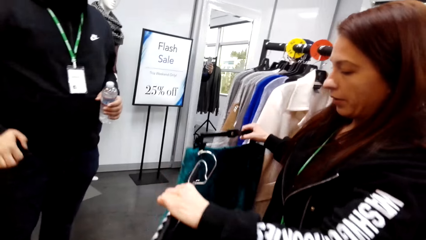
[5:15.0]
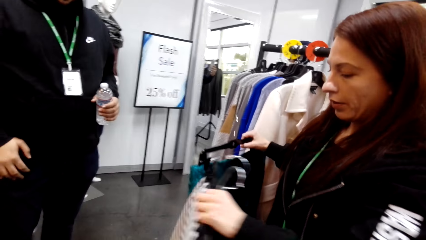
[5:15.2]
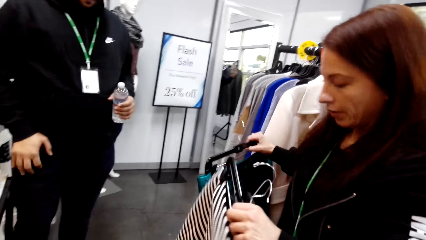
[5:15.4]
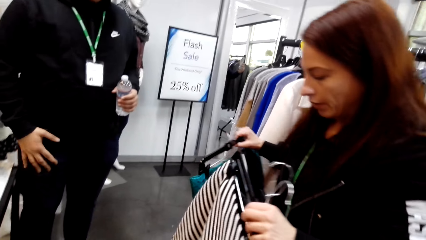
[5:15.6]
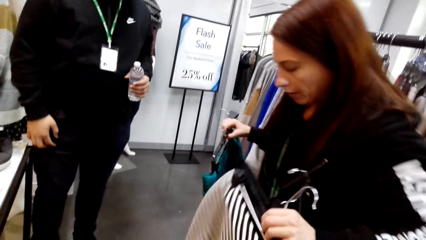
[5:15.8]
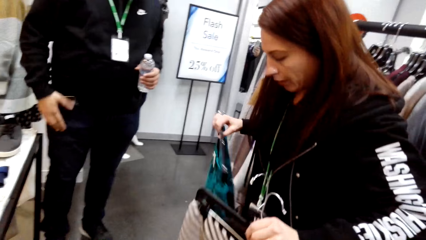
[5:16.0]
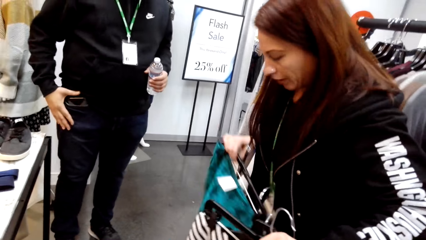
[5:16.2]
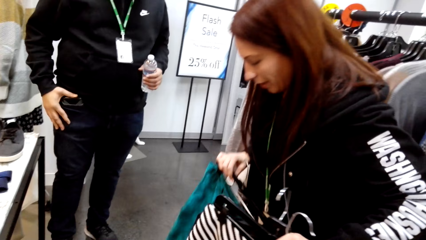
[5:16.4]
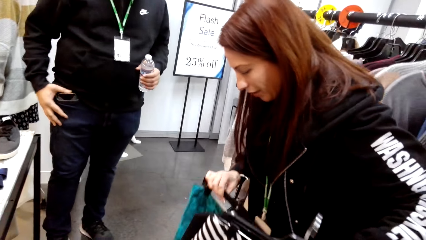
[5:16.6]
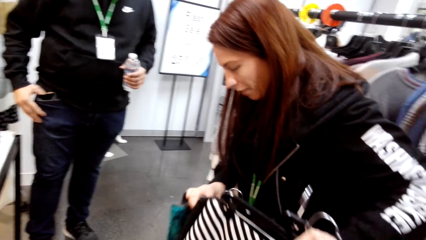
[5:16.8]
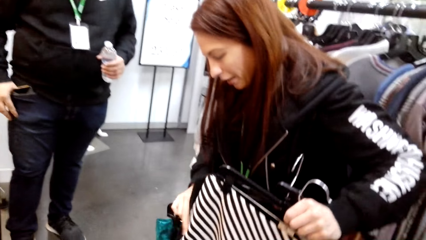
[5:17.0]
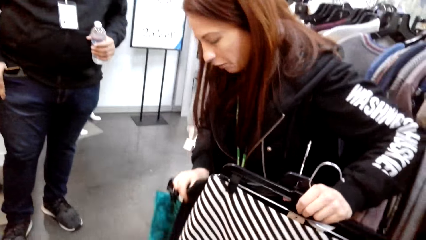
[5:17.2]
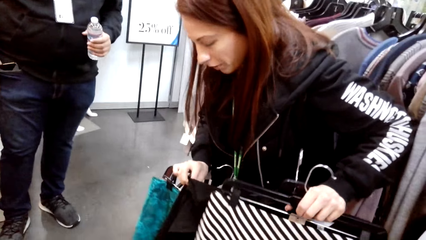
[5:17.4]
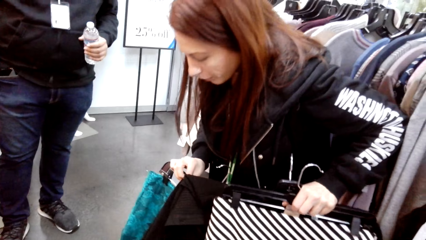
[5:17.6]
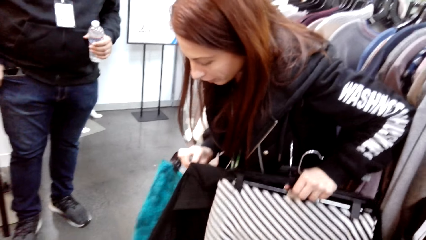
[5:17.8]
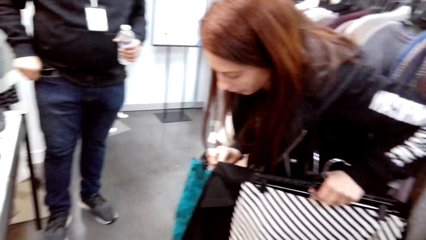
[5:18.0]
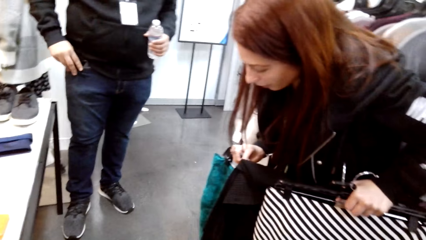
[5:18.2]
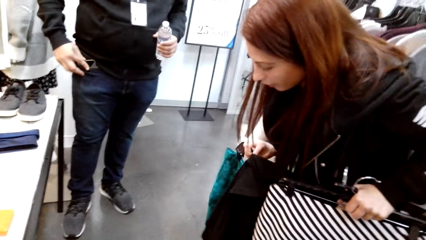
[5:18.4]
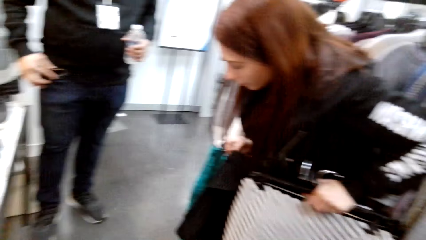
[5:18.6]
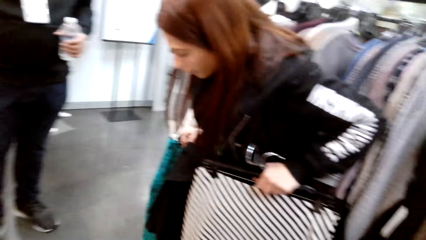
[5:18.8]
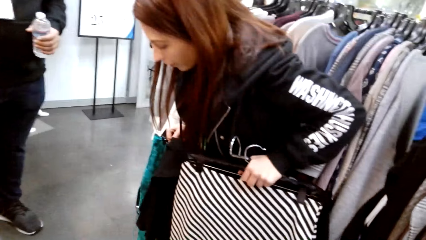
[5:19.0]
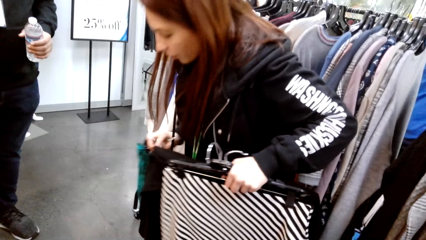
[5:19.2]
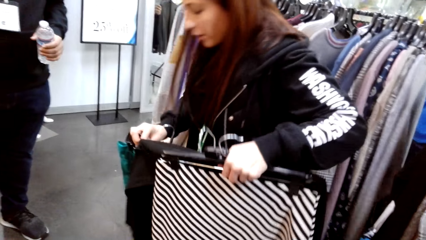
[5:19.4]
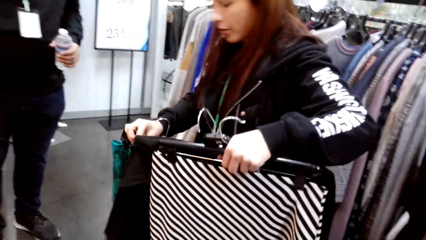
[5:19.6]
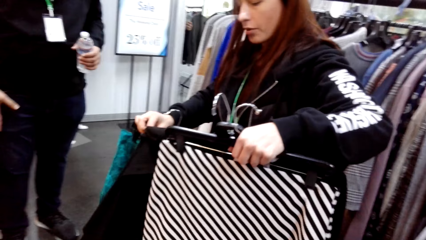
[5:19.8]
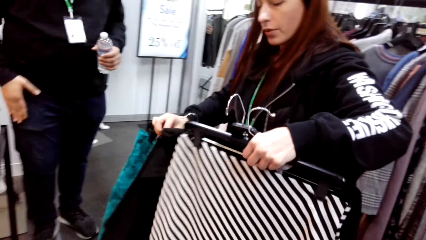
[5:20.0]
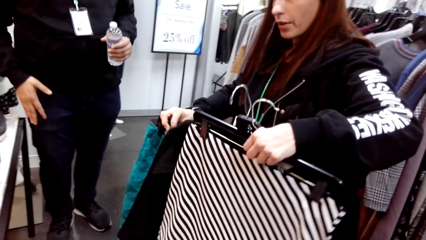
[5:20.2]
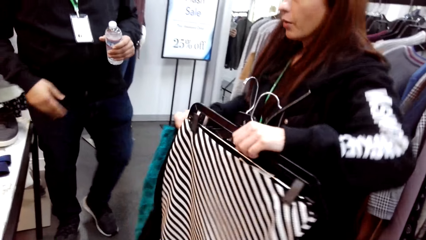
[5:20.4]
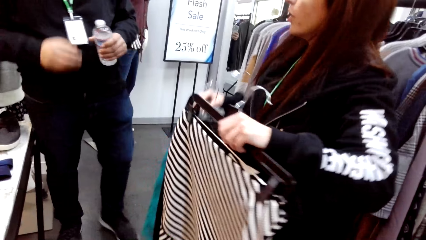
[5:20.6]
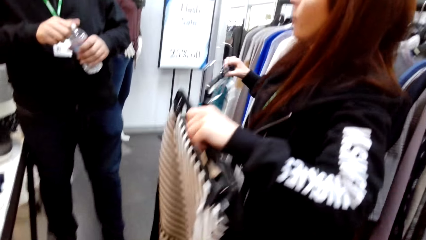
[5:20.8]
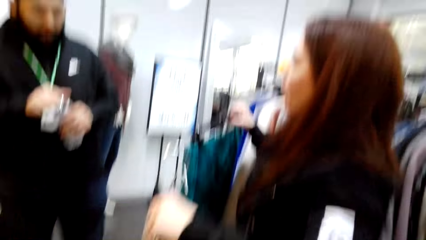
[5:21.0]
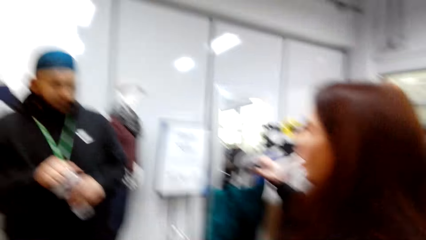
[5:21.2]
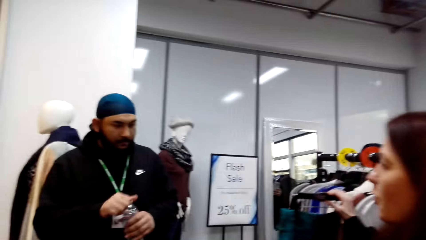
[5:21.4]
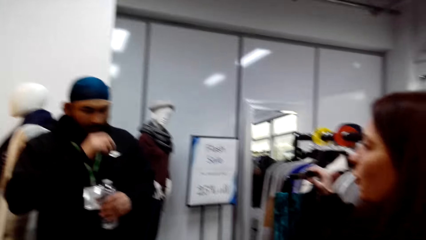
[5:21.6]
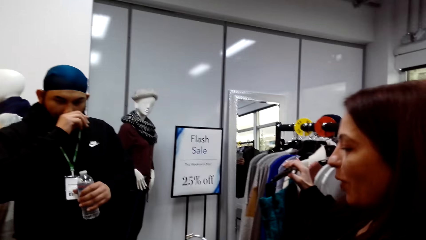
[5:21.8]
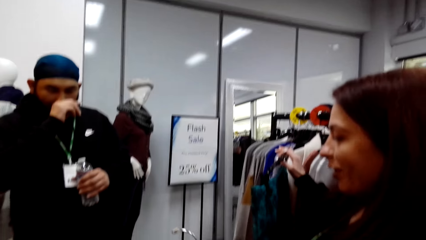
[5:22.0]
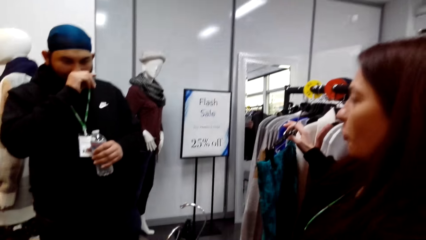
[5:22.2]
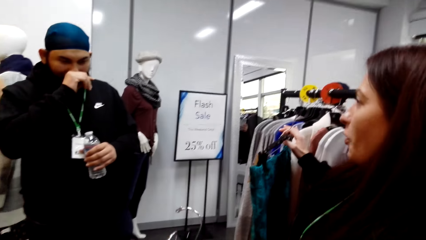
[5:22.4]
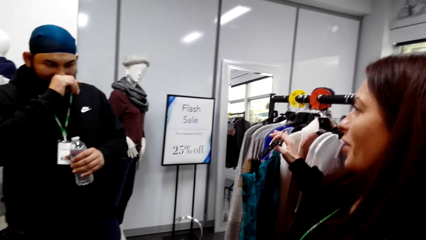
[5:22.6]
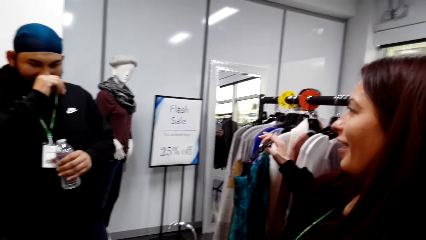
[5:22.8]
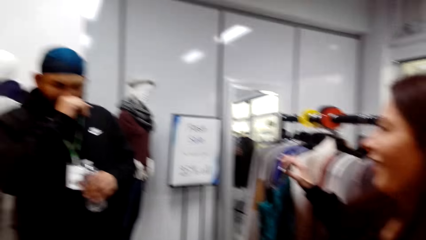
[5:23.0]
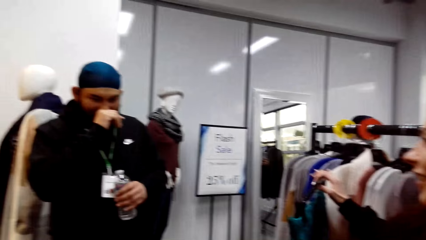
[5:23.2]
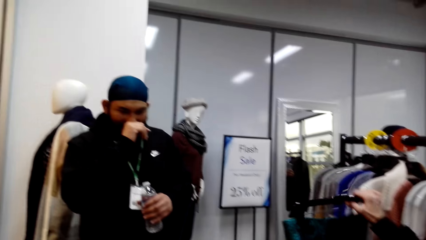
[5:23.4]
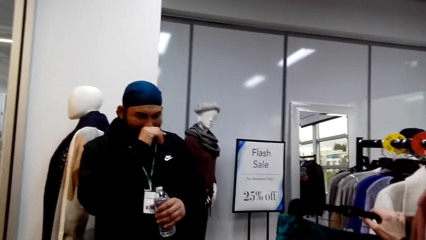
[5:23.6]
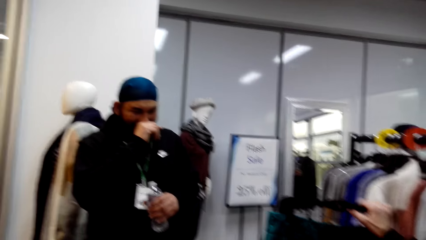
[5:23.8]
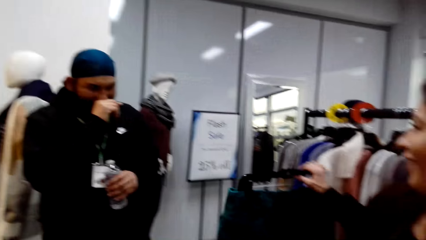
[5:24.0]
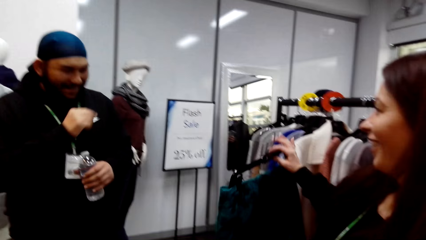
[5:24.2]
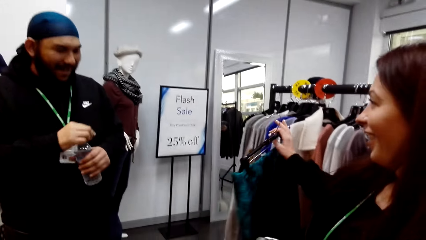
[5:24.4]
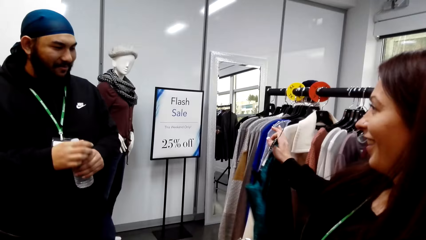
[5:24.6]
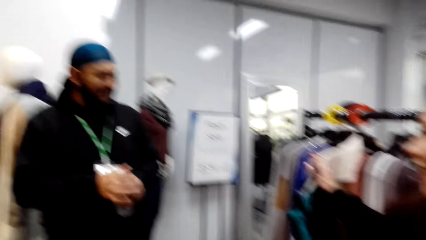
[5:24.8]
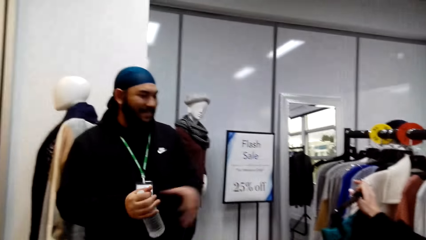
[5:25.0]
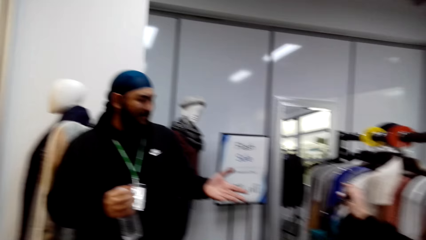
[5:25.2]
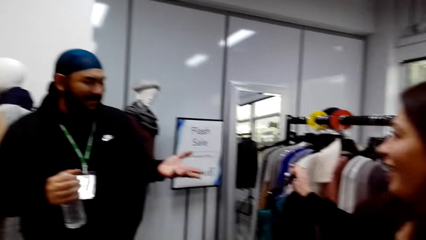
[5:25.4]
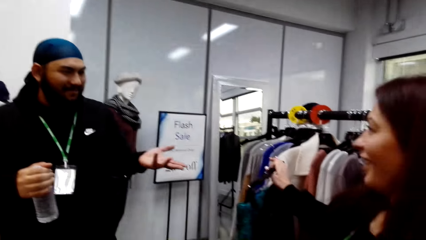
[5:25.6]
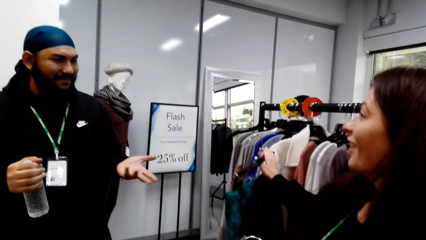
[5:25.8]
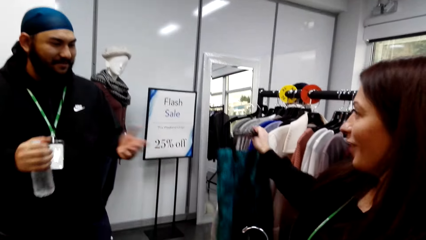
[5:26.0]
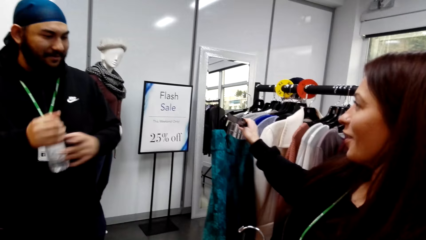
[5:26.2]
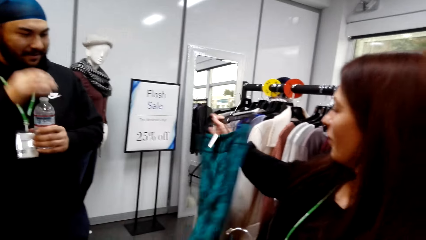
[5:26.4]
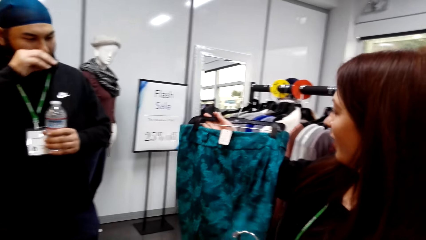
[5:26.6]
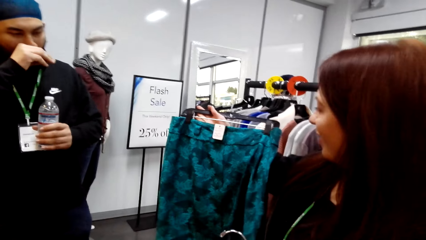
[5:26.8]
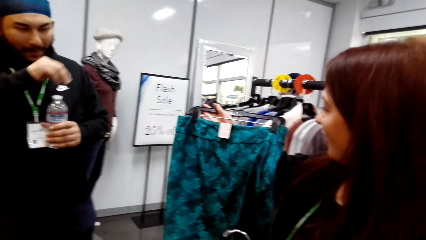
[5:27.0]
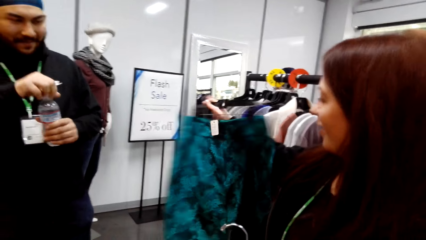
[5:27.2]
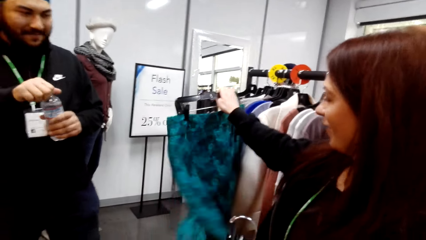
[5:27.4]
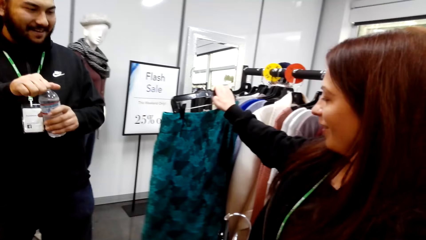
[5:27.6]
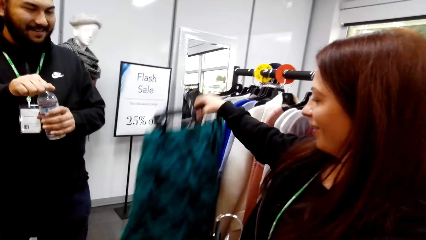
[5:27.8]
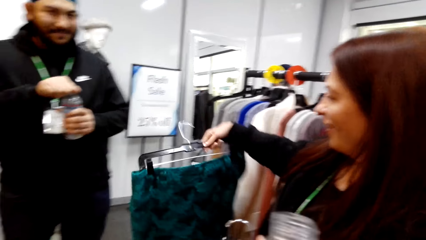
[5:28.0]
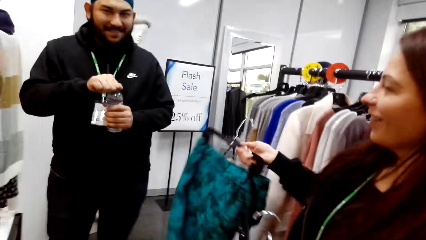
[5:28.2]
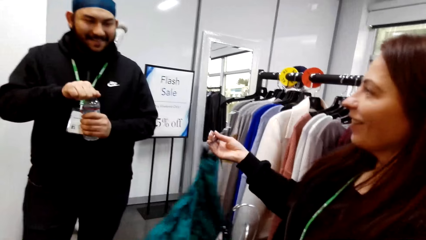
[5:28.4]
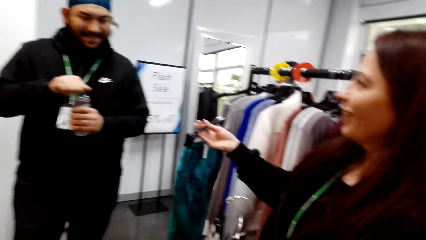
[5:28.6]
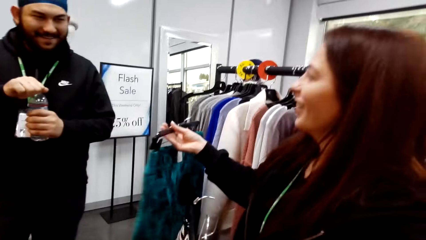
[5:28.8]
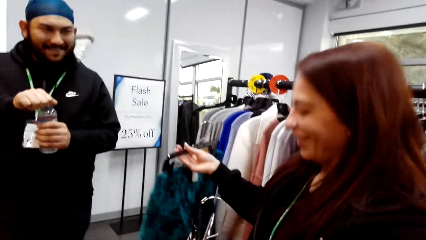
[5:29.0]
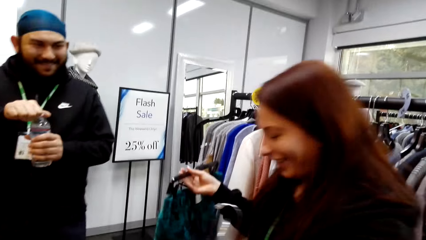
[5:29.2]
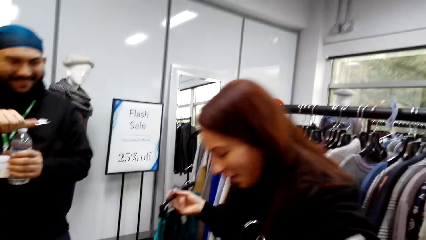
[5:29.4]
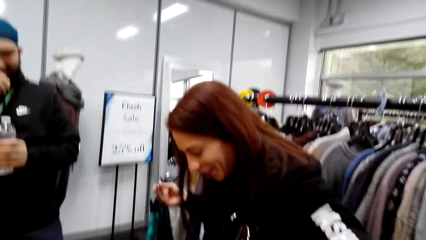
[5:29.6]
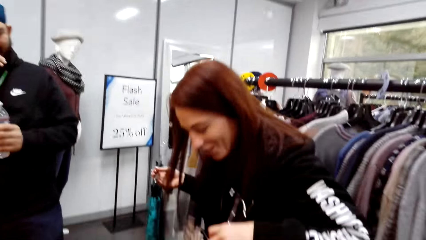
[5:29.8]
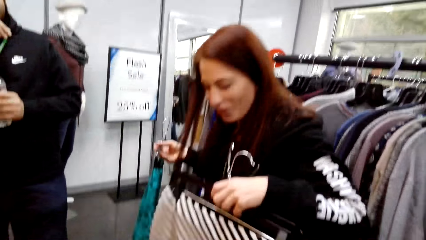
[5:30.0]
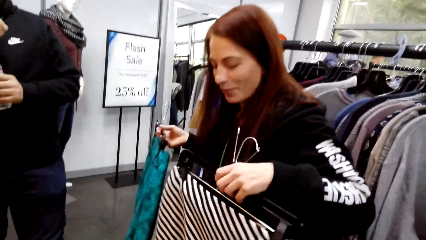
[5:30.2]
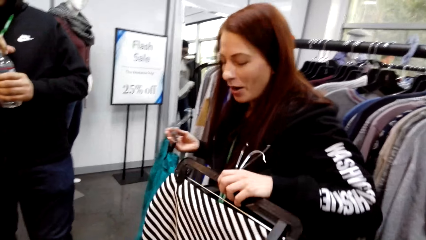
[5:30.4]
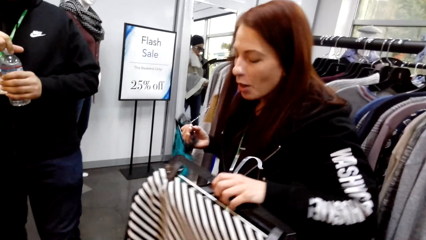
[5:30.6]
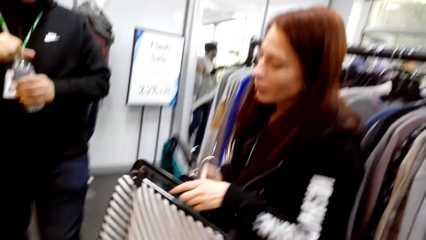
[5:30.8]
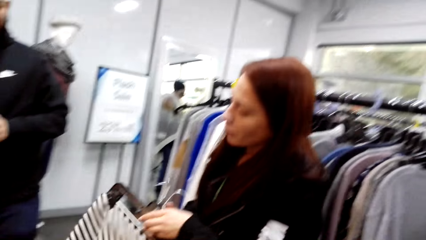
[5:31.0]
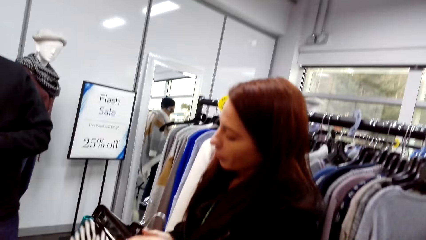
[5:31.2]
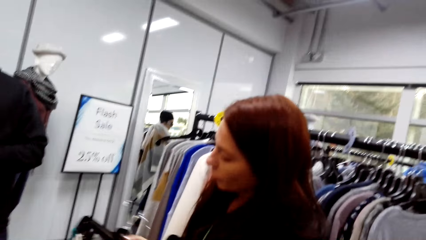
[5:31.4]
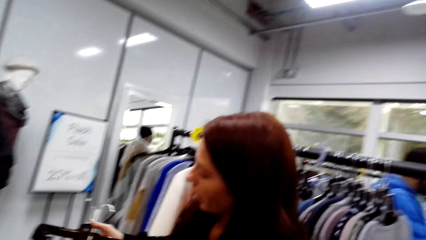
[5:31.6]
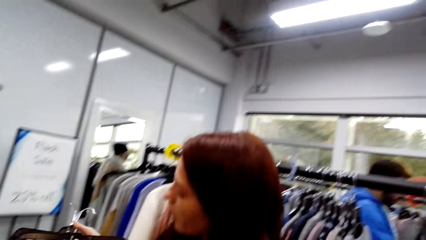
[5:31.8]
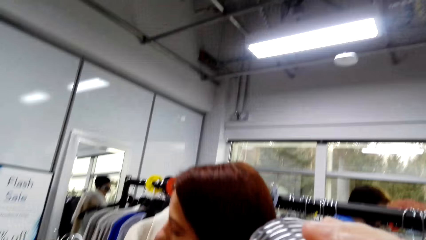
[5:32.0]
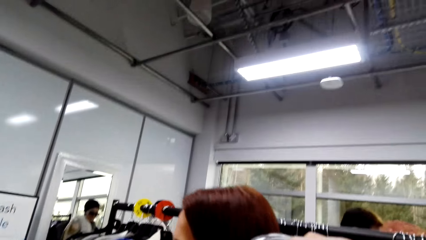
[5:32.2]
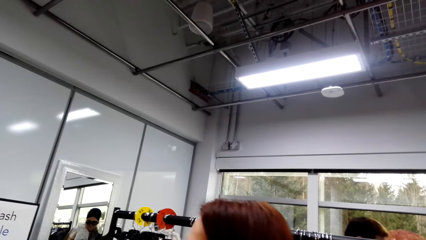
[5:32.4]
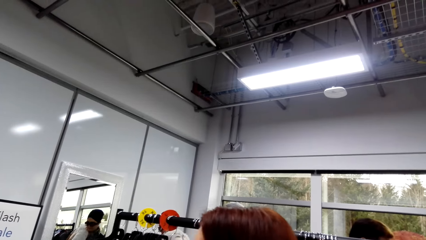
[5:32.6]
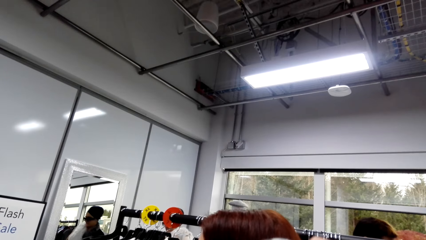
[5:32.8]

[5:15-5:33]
A woman matches the sweater top with a skirt. A man holds the water bottle. The man talks to the woman. The woman turns the skirt and laughs.
